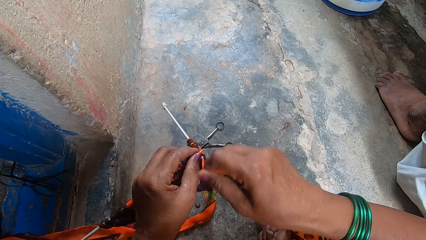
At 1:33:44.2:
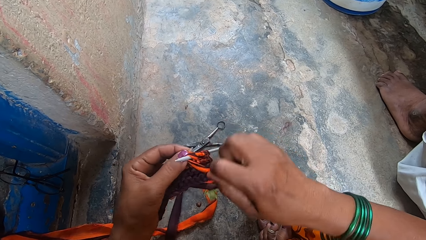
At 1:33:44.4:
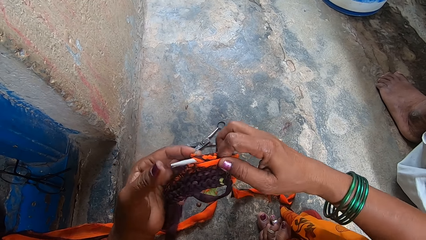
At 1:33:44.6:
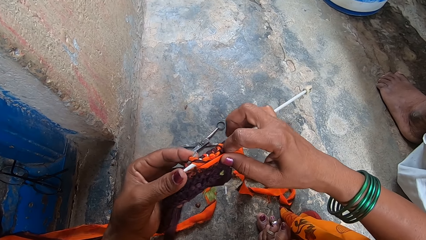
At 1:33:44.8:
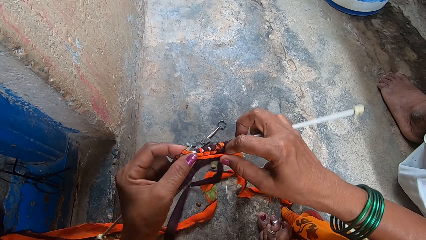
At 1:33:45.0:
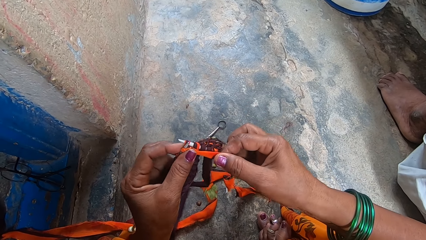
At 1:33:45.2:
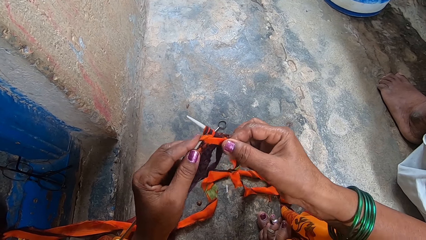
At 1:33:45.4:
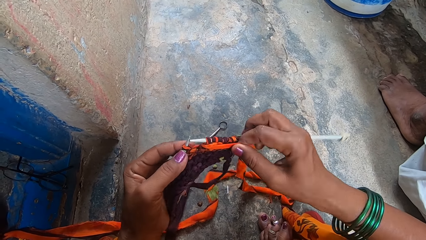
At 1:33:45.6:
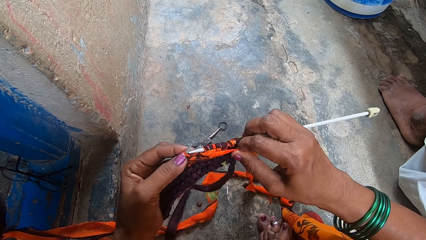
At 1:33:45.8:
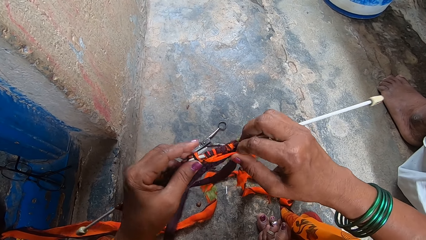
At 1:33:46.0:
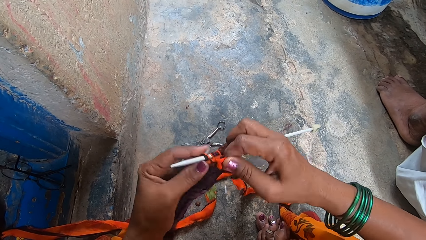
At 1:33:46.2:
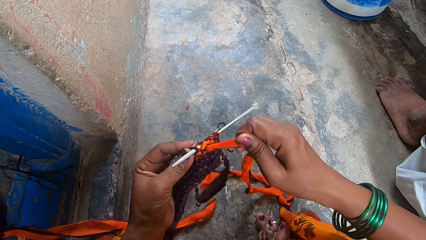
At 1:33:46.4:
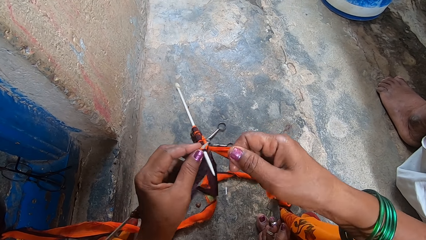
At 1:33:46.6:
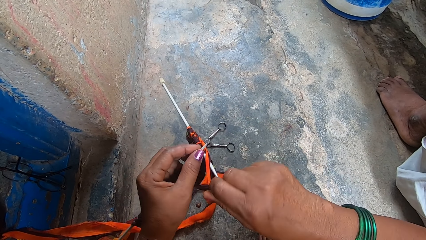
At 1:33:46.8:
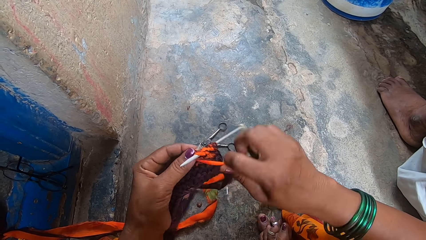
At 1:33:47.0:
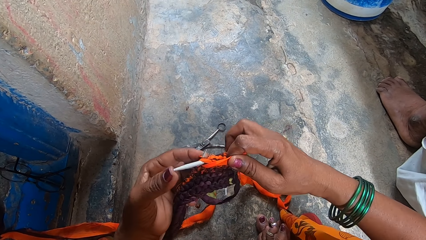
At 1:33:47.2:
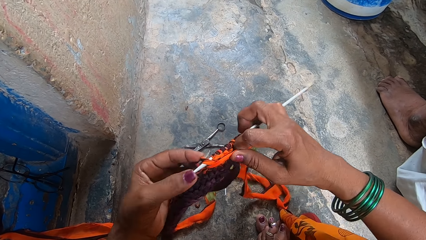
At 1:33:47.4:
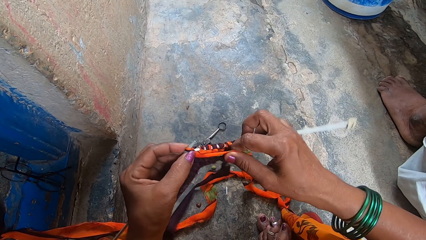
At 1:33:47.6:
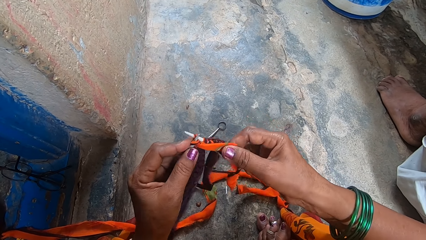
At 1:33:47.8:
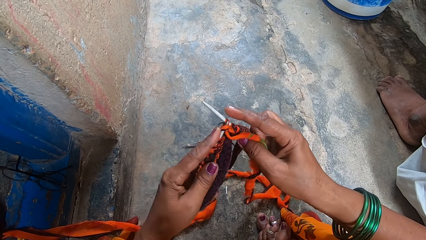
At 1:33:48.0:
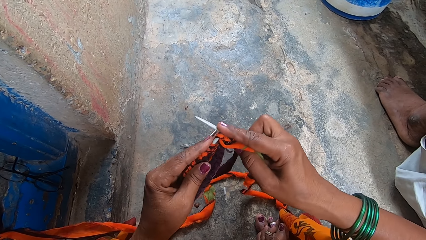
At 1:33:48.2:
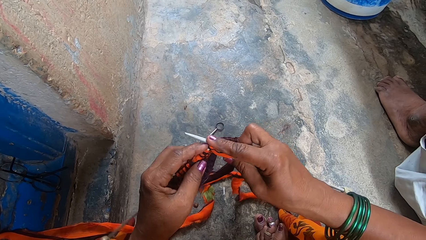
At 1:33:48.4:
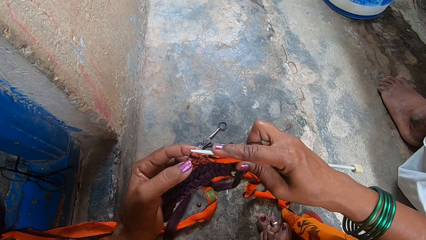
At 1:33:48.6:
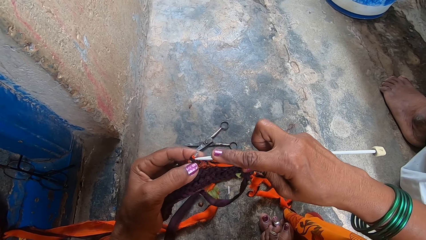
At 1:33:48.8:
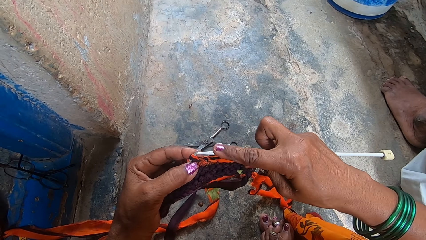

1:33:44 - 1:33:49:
The camera wearer knits a fabric with the knitting needles.

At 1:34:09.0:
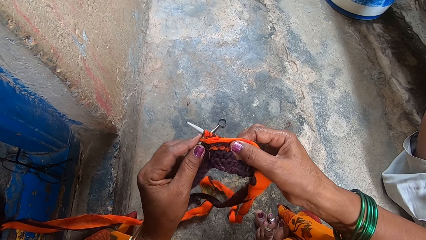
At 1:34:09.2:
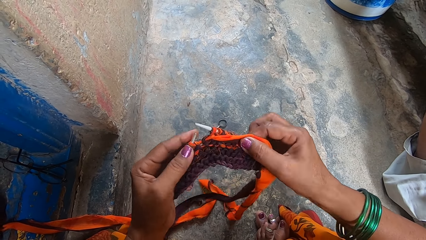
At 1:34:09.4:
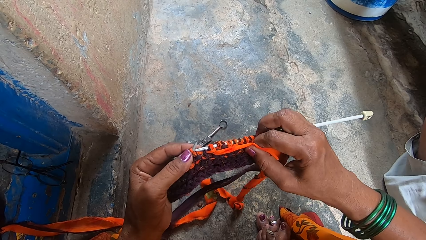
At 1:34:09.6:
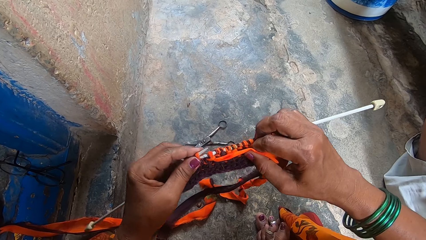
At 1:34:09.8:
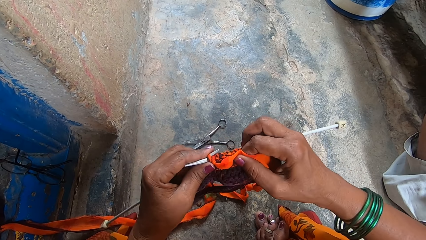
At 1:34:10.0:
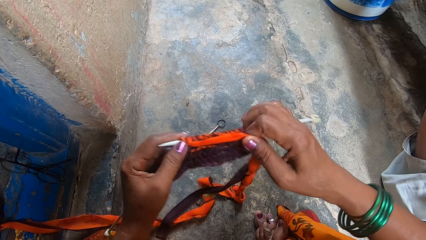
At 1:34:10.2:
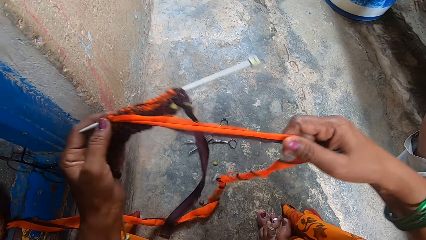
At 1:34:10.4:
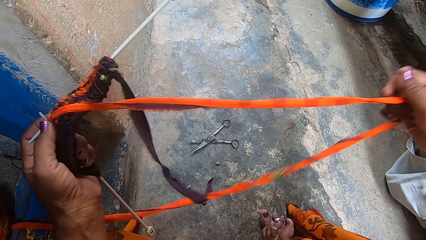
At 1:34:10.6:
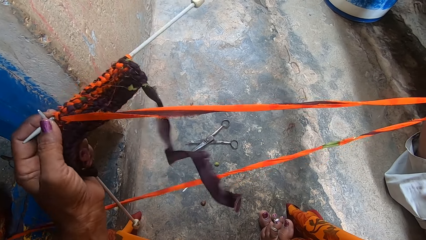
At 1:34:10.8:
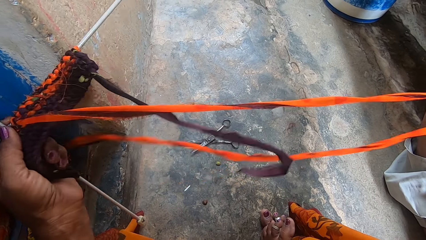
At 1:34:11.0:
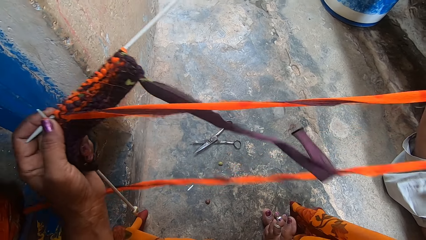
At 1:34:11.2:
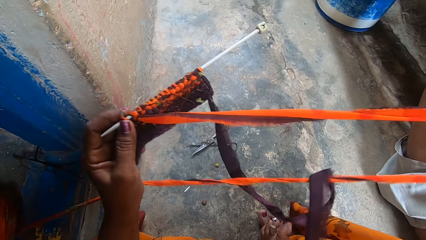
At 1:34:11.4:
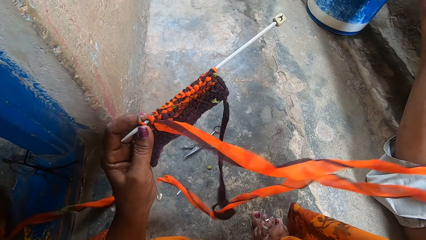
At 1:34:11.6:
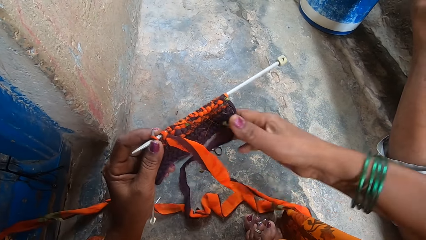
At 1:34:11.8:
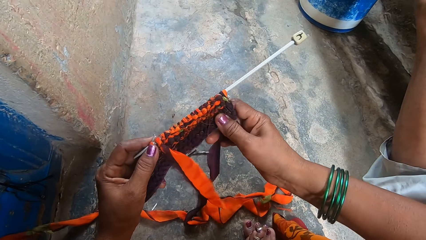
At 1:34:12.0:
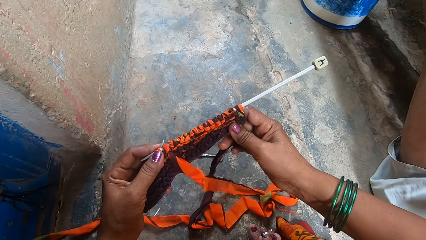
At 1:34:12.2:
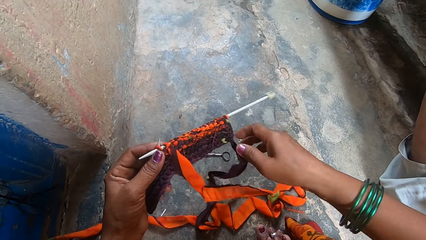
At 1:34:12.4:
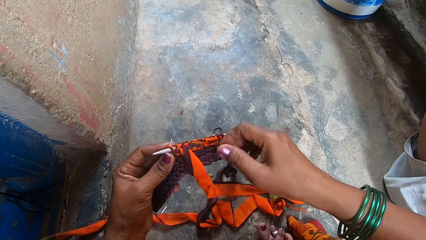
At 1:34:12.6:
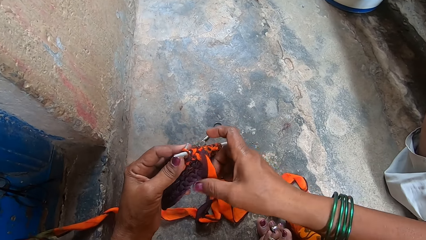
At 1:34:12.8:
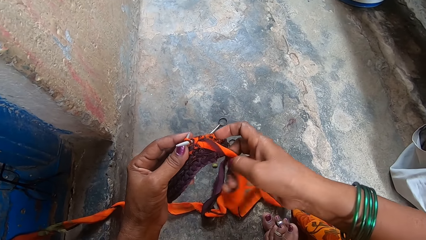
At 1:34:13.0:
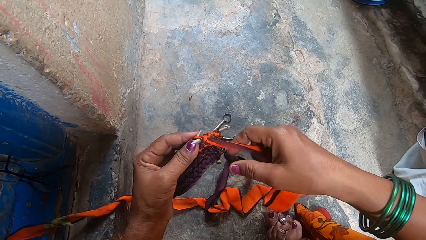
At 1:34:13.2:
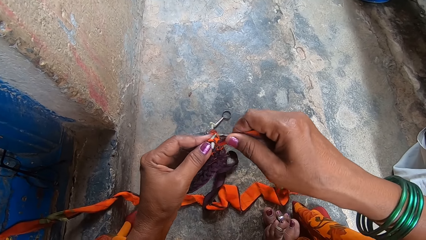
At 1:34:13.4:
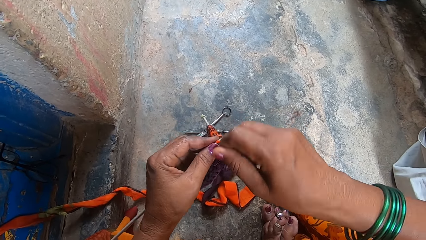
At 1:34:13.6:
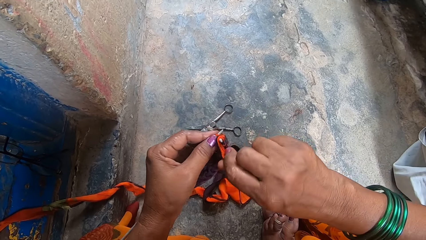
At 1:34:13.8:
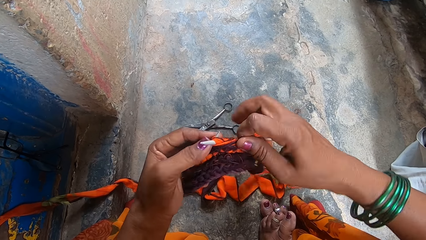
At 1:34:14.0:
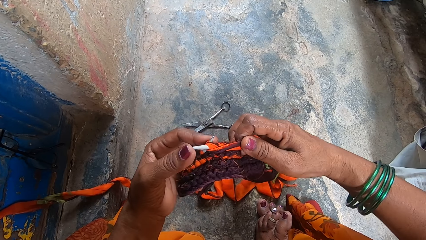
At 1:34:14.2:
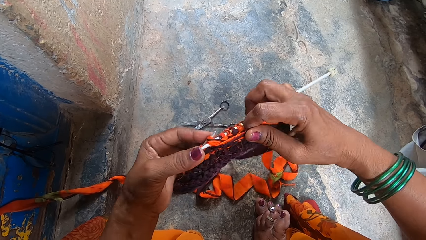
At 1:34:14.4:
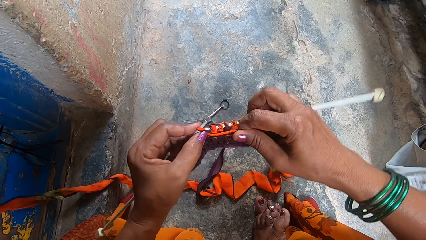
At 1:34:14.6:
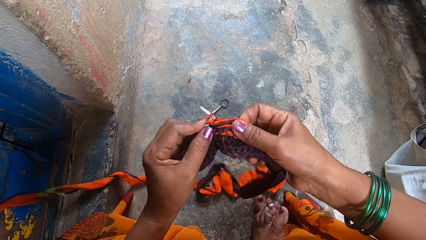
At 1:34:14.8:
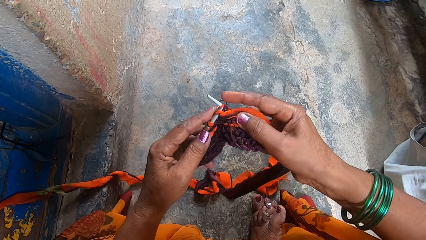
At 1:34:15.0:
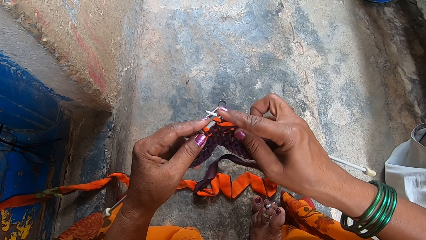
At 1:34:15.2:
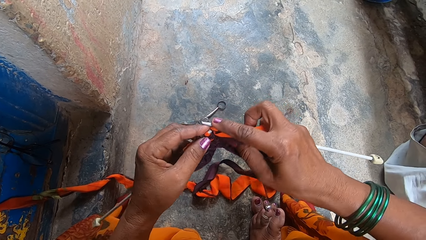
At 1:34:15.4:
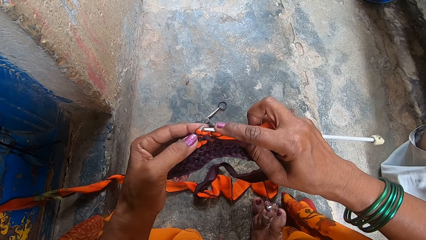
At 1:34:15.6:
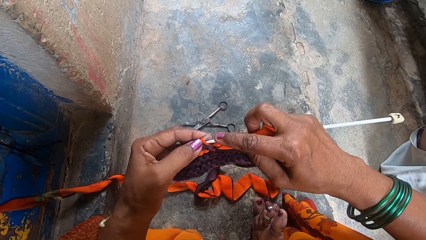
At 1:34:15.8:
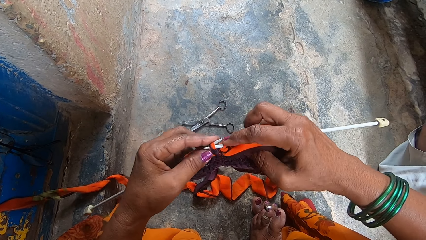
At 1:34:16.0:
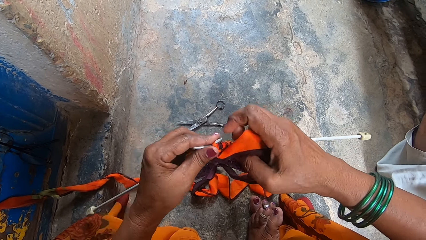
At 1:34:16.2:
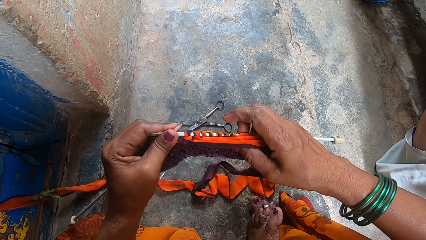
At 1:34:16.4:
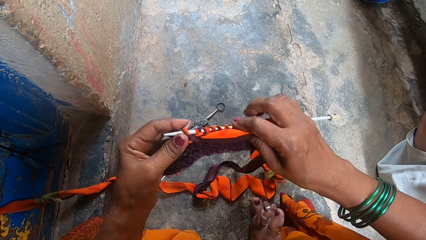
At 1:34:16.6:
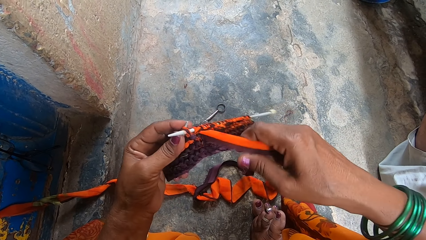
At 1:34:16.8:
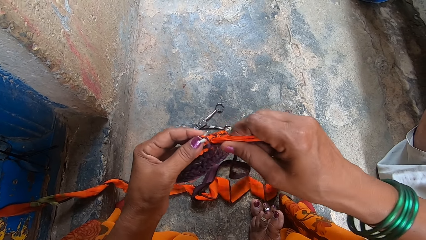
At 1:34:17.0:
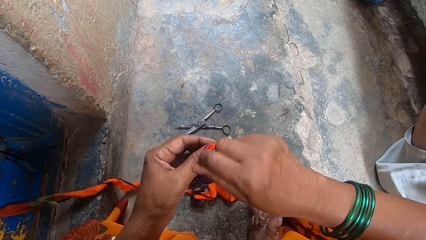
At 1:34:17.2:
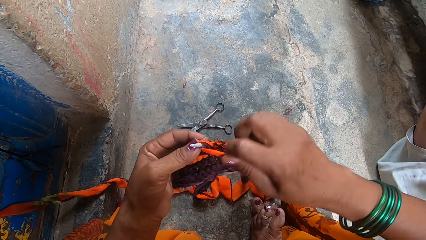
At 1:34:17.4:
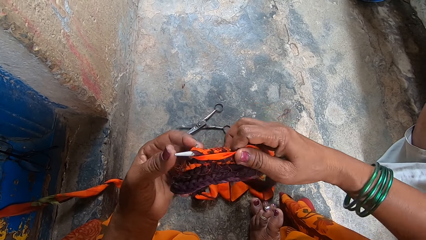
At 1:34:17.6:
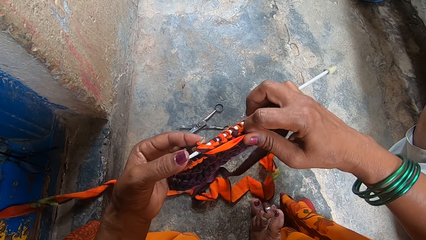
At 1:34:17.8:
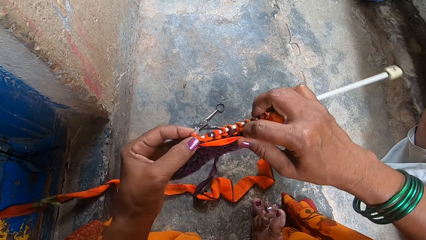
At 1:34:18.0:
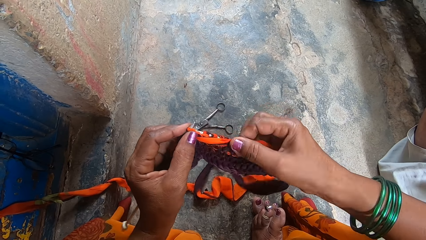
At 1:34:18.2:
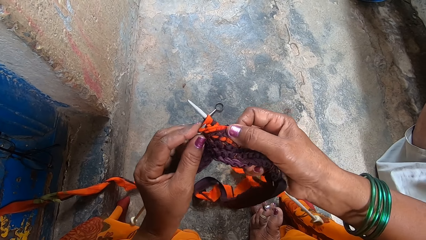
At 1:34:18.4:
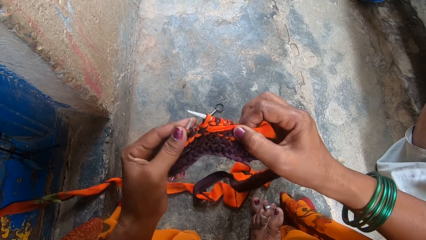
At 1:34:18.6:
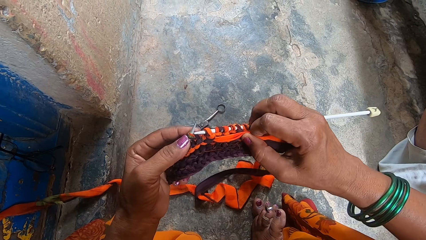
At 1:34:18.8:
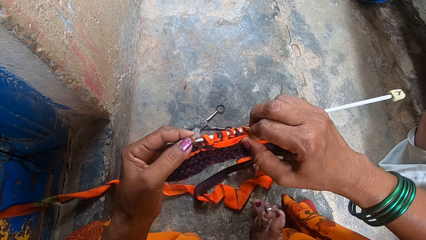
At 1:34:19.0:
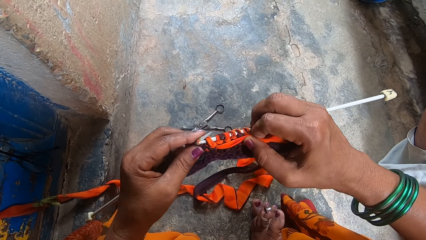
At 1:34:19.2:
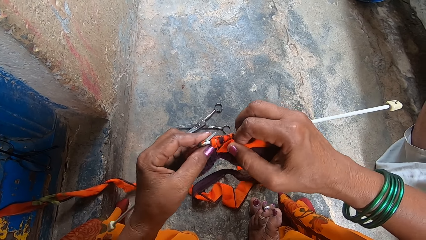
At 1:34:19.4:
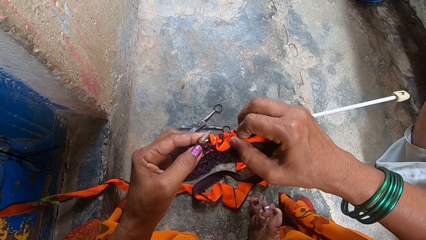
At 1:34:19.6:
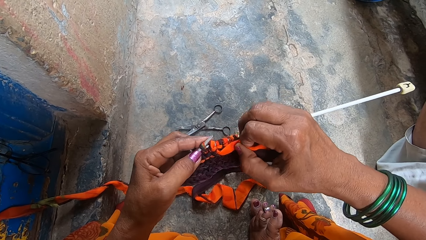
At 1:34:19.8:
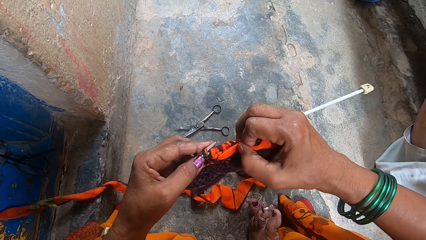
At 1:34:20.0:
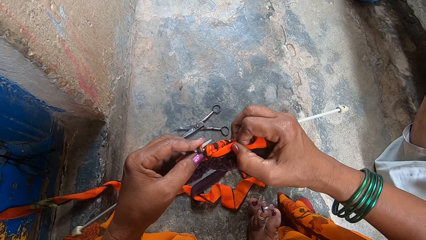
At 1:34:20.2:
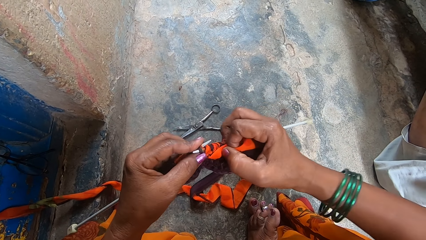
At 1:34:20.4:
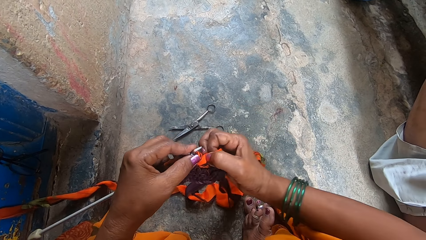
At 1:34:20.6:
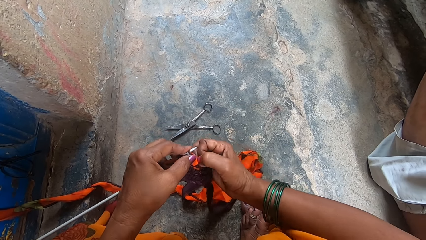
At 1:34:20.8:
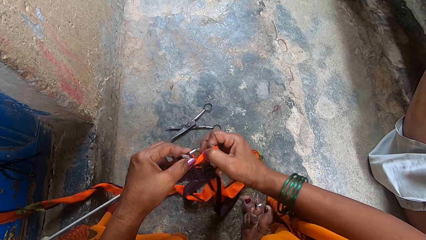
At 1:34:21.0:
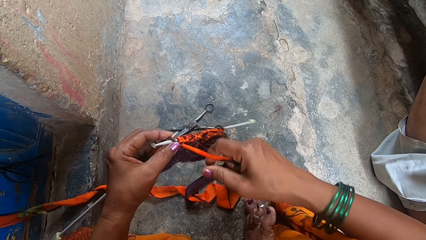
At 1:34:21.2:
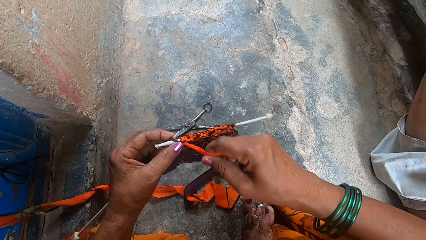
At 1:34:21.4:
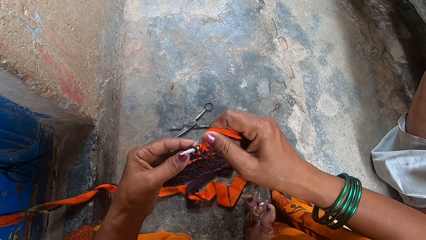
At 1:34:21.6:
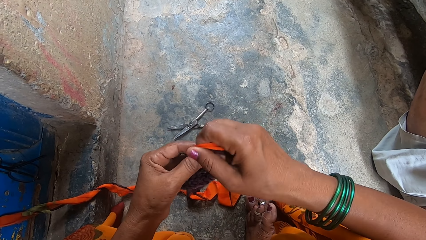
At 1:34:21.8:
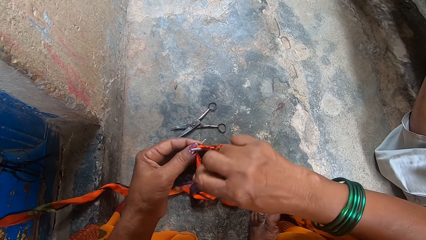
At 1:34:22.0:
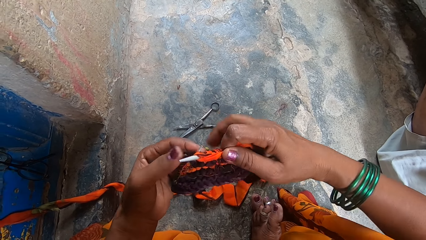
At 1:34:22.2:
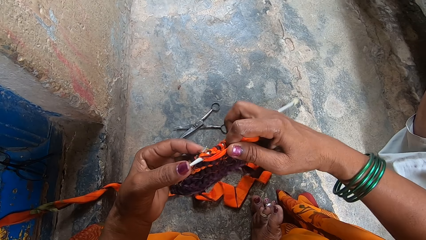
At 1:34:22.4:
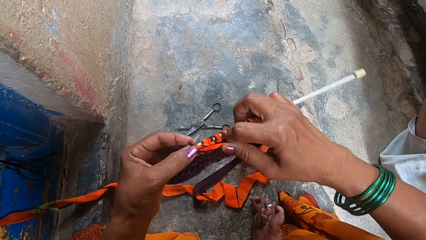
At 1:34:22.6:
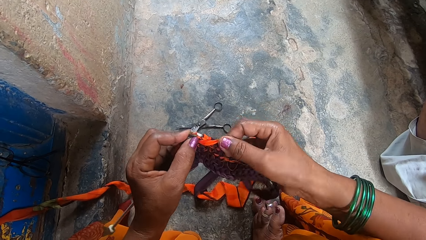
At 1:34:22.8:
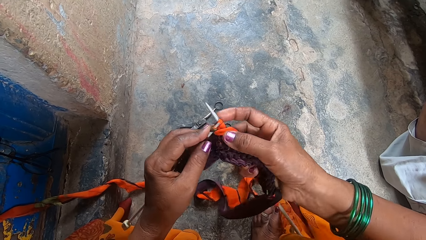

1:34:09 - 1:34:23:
The camera wearer pulls the fabric yarn with her right hand. She touches the fabric. She knits the fabric with the knitting needles.
